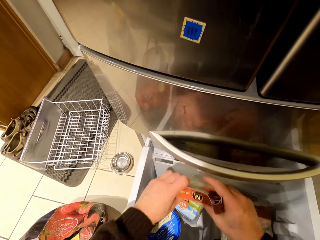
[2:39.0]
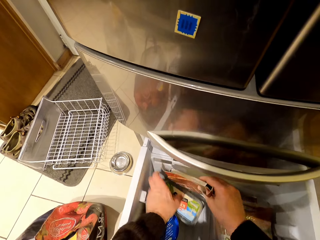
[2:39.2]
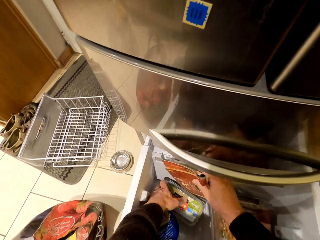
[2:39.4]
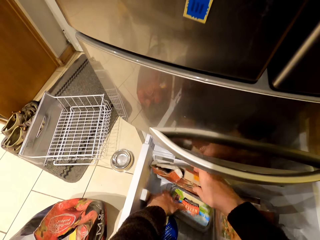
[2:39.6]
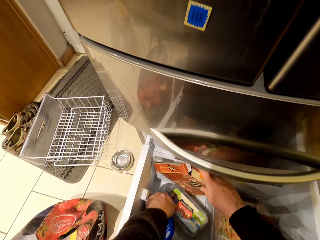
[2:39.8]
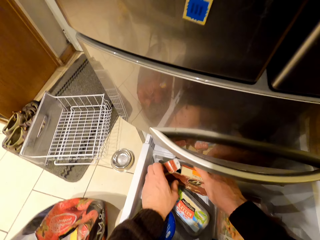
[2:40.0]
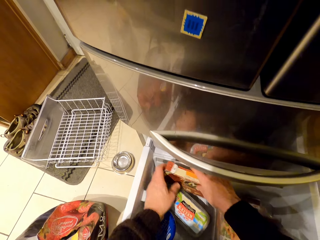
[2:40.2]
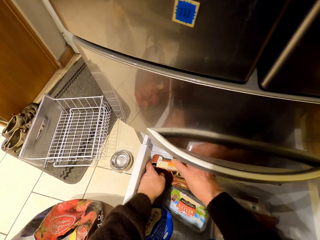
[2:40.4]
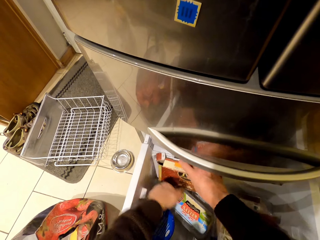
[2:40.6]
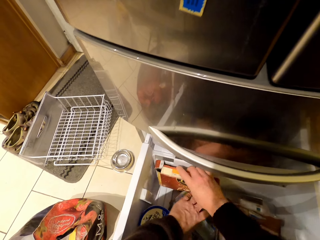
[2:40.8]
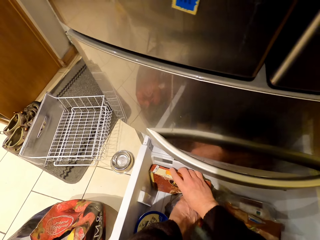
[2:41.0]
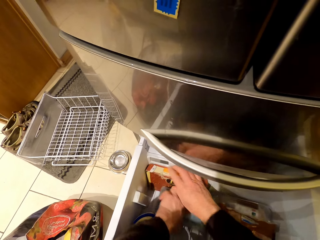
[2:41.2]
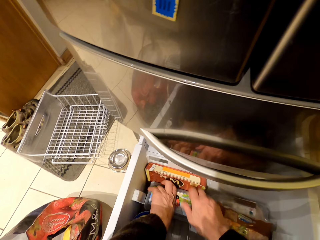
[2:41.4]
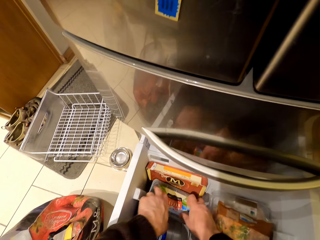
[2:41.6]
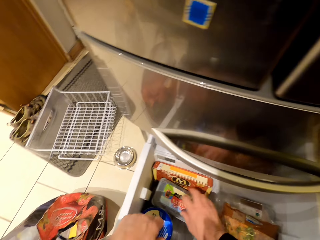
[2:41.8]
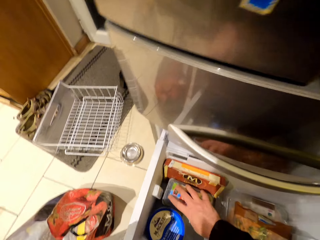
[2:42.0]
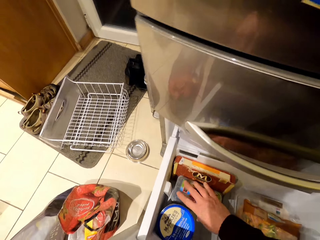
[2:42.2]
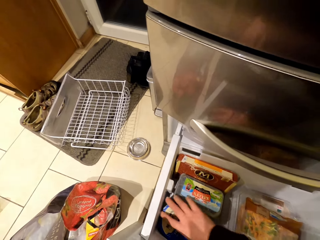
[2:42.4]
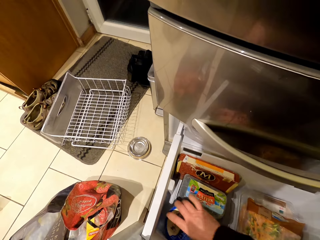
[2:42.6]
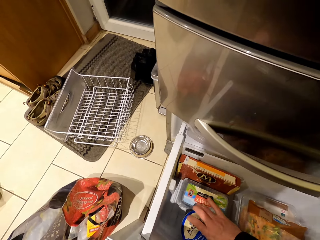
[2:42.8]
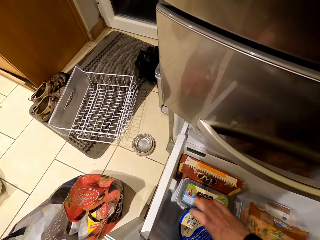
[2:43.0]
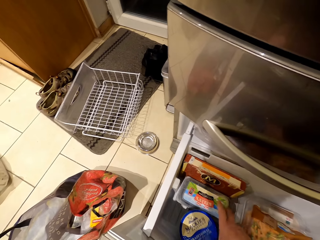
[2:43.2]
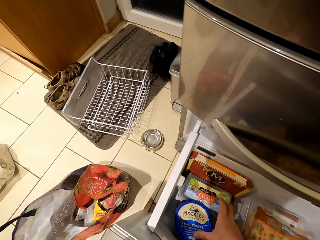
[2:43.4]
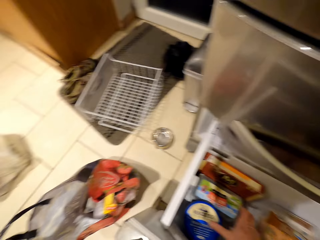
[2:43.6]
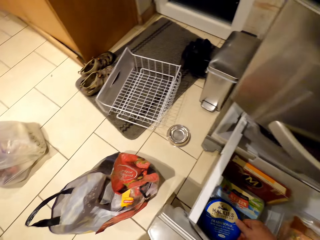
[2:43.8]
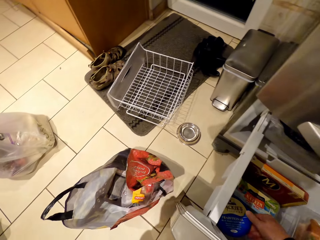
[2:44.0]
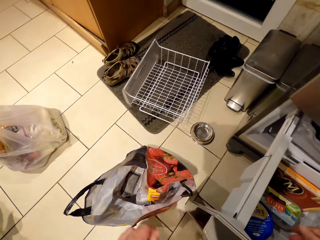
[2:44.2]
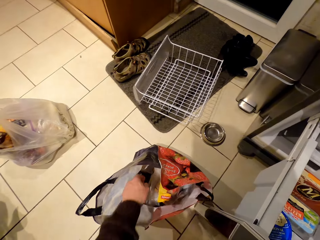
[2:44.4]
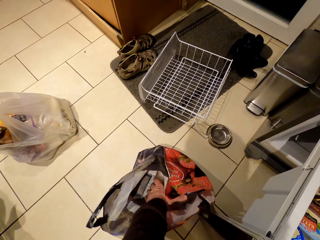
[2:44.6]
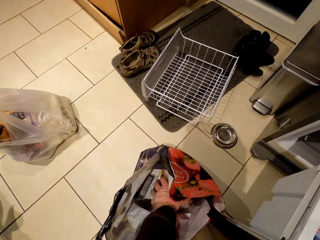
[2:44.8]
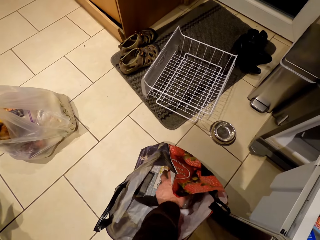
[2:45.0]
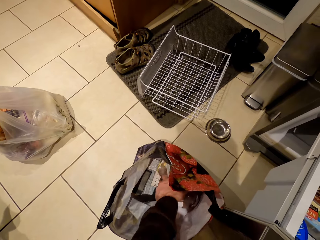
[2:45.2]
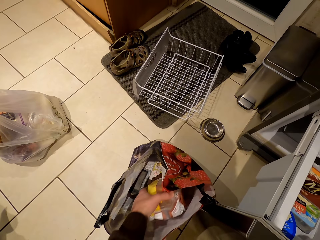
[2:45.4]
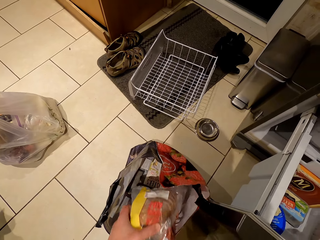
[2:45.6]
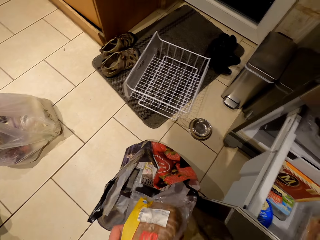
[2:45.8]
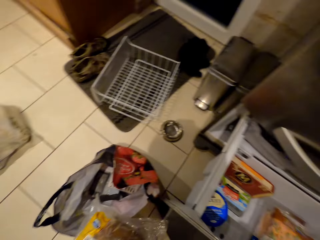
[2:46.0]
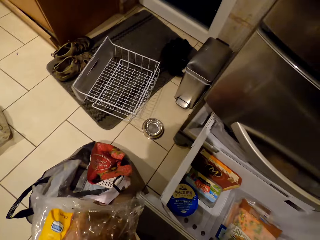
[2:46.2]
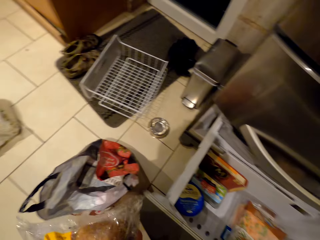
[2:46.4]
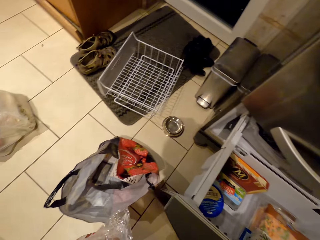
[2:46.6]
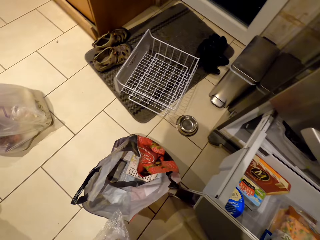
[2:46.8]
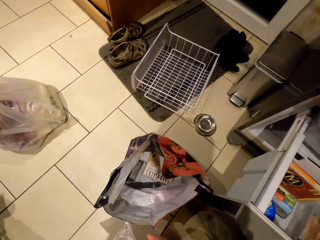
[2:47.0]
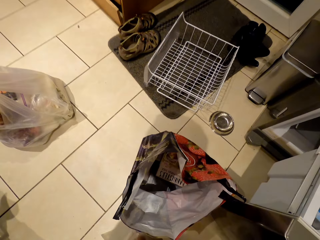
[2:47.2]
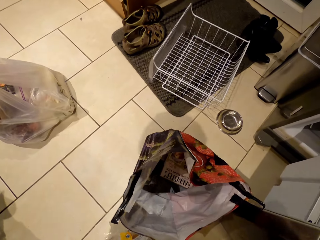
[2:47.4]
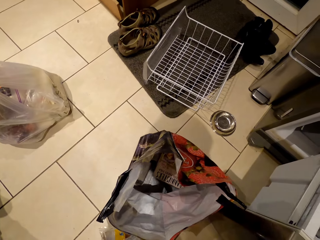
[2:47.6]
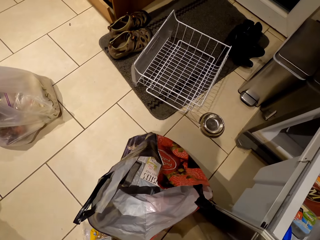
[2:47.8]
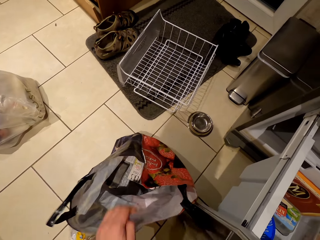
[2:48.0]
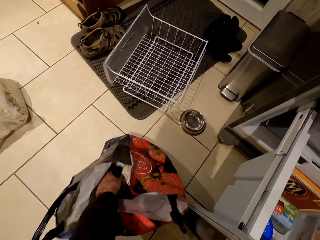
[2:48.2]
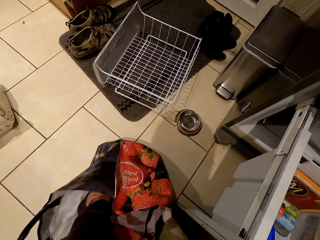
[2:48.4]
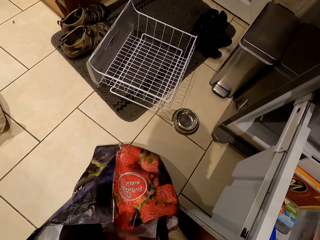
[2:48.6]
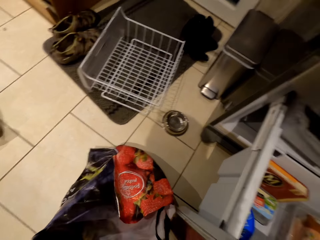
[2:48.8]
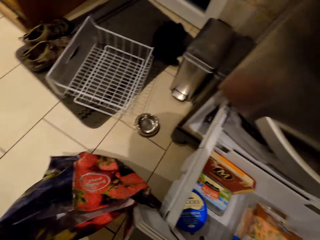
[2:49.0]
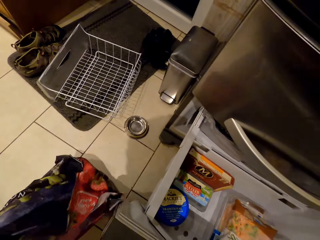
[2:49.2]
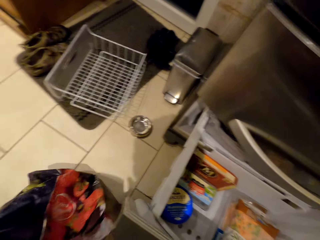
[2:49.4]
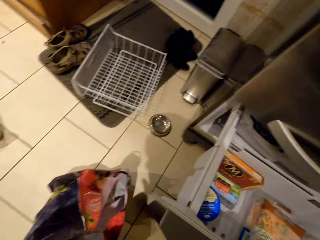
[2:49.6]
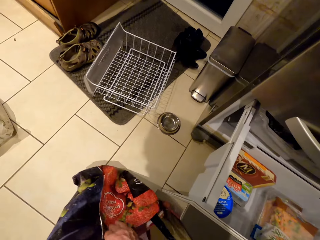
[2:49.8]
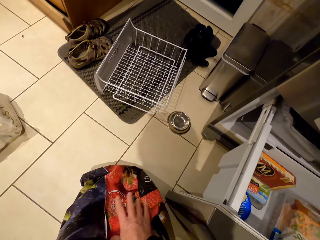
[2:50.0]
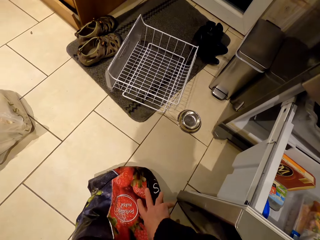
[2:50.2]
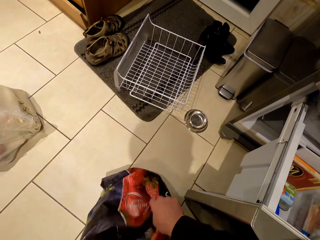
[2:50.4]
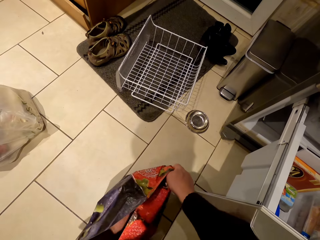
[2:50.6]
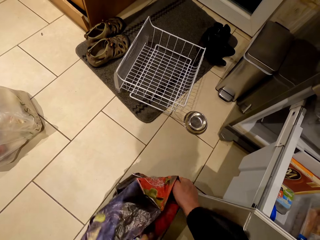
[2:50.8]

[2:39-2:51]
The camera wearer puts a box of Magnum almond in the fridge. They move the dish in the fridge. They move the ice cream container in the fridge. They pick up a packet from the bag. They hold something. They put the packet on the floor. They pick up a packet from the bag. They move their hand in the bag.

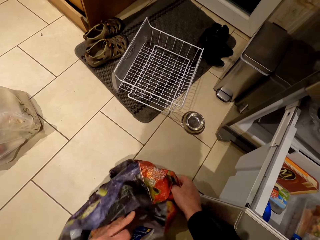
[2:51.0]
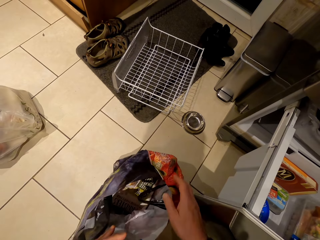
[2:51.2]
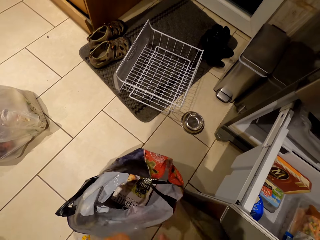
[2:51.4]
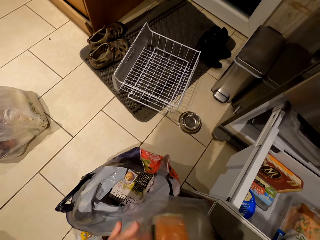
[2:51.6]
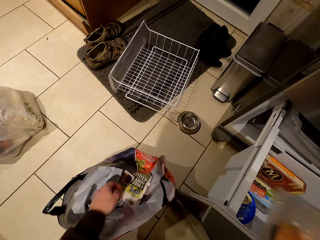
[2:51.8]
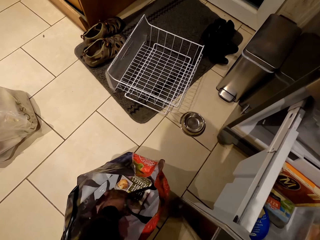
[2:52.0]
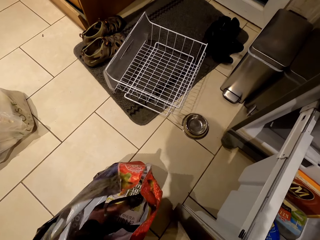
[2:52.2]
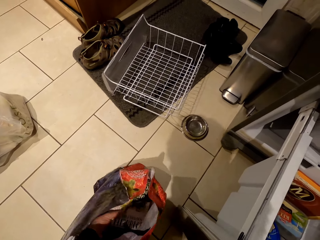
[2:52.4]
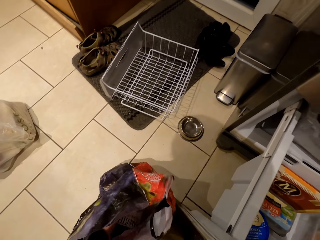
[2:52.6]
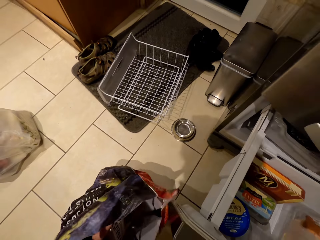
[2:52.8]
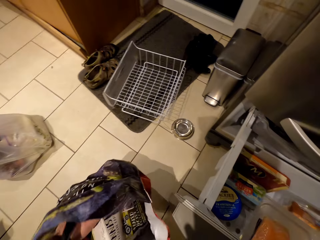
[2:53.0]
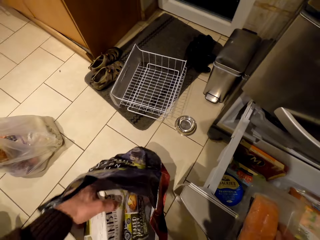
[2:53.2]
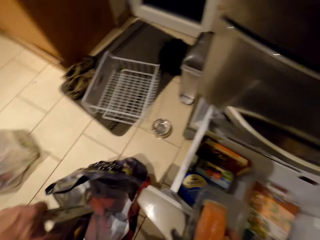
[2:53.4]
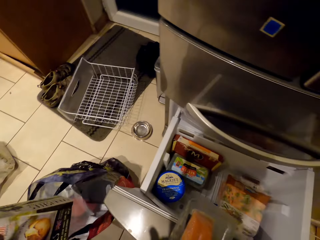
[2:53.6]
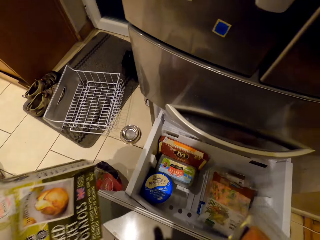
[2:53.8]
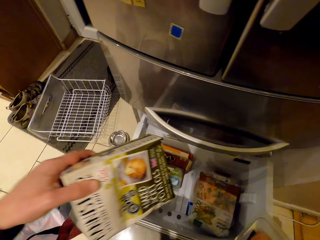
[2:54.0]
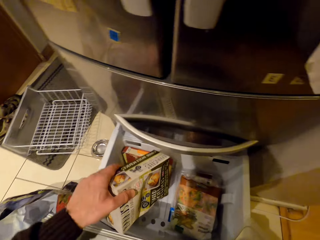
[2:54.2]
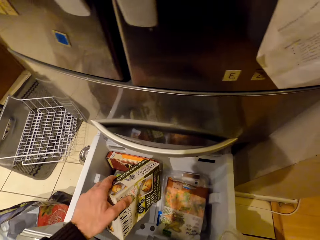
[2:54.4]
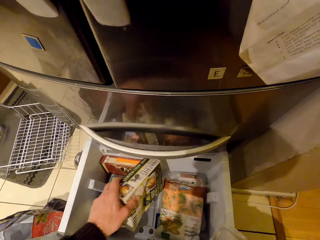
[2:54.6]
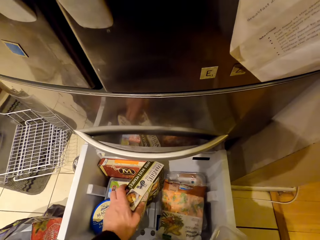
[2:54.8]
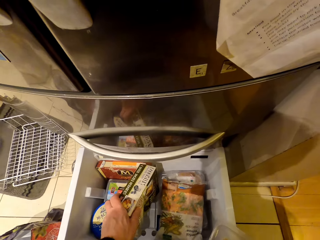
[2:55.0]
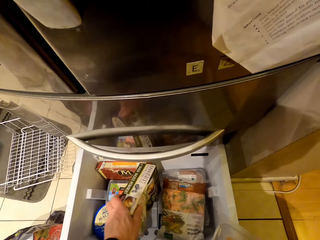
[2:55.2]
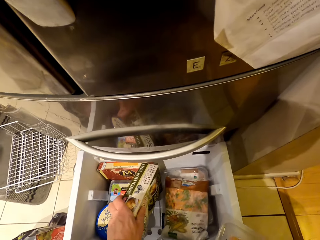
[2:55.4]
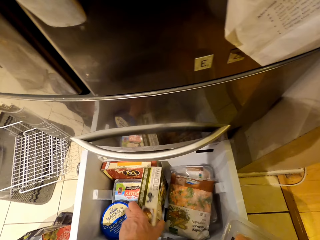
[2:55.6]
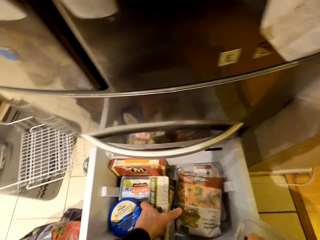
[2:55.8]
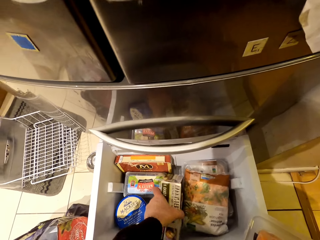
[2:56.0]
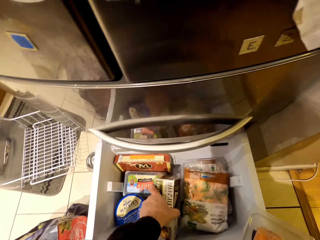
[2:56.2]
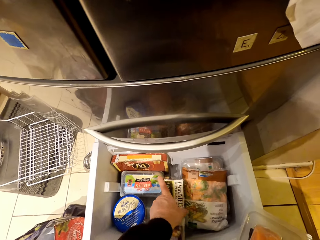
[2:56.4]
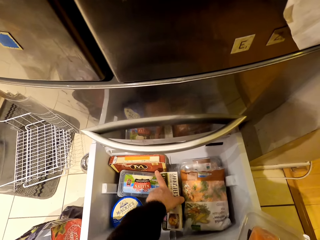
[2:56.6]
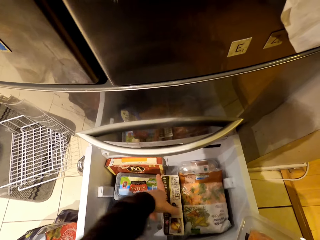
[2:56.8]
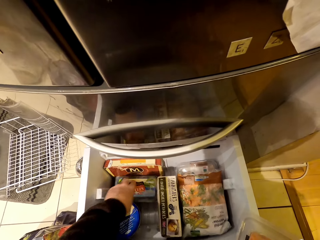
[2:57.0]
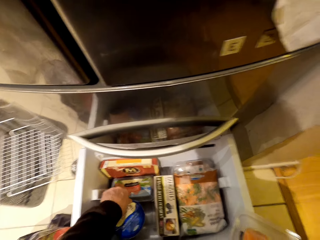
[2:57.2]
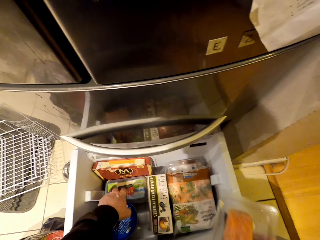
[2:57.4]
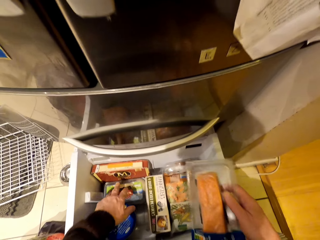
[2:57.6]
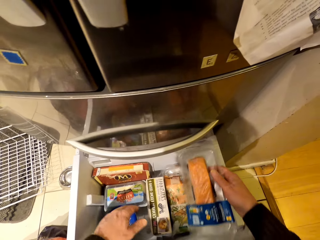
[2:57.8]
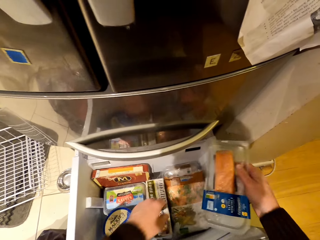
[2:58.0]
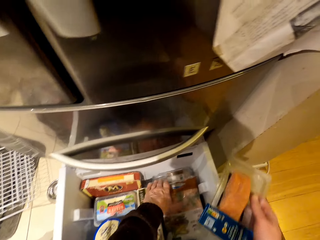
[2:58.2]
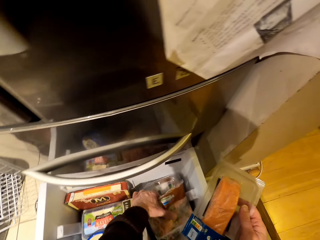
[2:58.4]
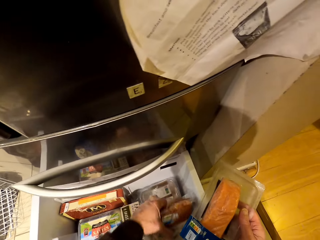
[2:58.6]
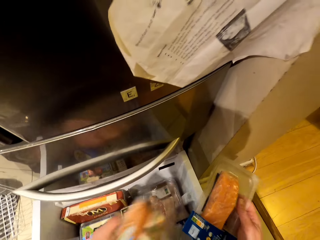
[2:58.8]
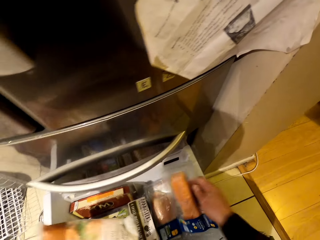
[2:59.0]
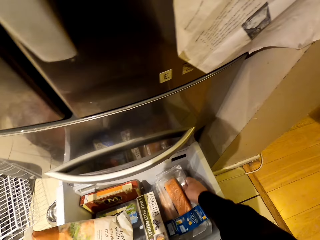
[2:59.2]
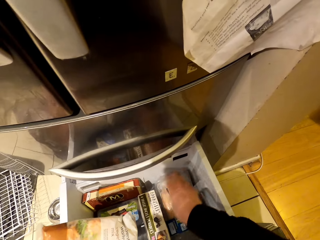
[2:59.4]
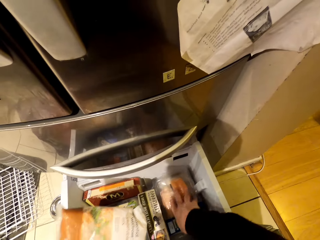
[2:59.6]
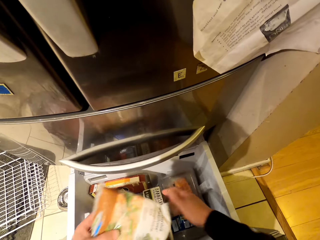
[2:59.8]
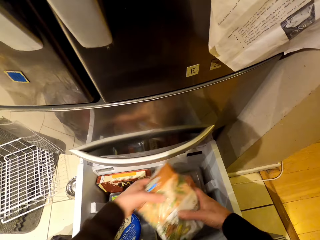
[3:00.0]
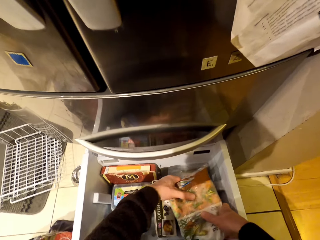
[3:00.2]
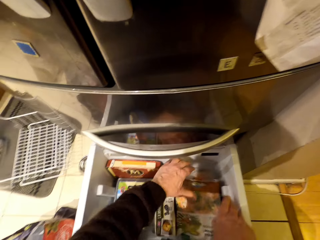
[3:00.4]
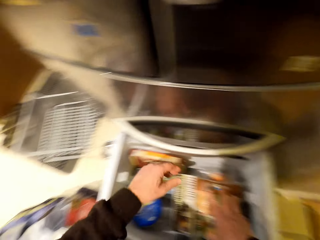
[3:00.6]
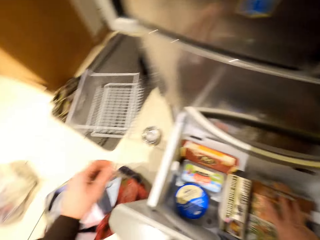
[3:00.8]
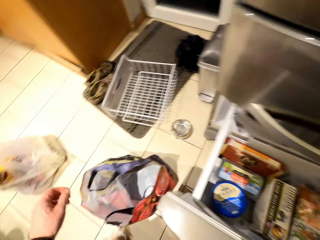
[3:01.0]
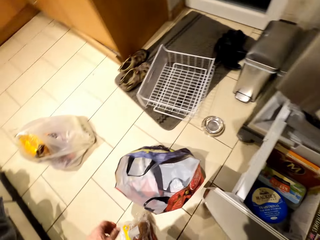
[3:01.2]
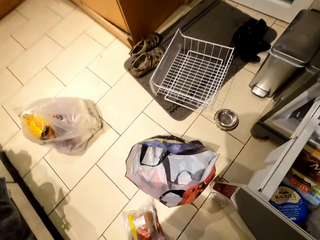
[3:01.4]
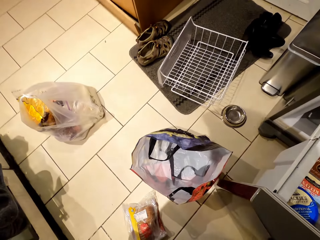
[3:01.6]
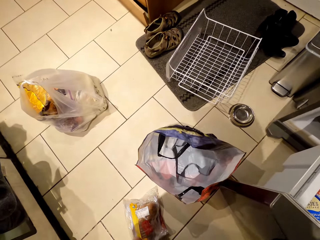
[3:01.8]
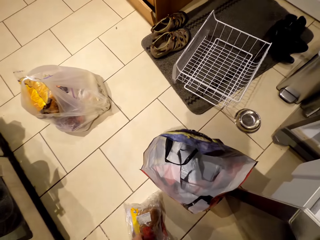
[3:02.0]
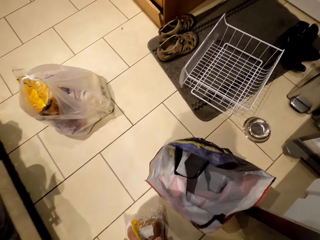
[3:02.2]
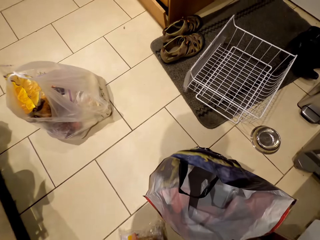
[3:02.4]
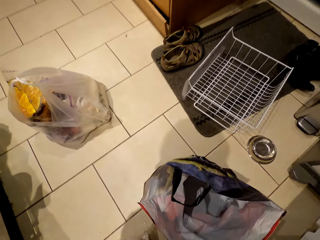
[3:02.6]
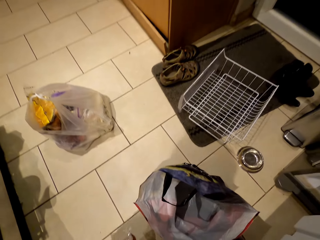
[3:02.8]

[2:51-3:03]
The camera wearer moves something. They pick up a box from the bag. They put the box in the fridge. They move the dish in the fridge. They remove the packet from the drawer. They put another packet in the drawer. They put the packet in the drawer. They pick up something on the floor.
